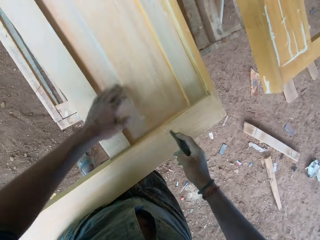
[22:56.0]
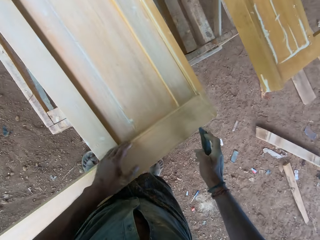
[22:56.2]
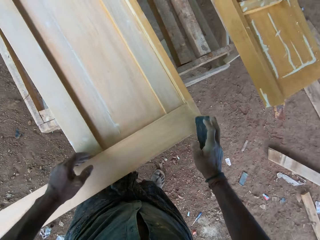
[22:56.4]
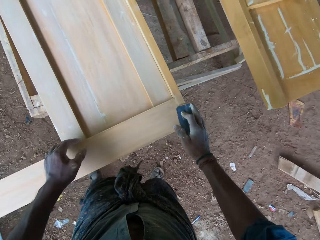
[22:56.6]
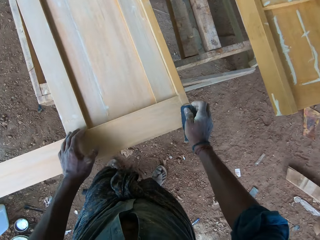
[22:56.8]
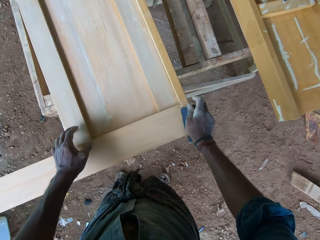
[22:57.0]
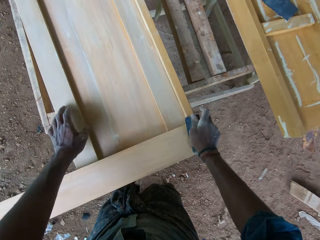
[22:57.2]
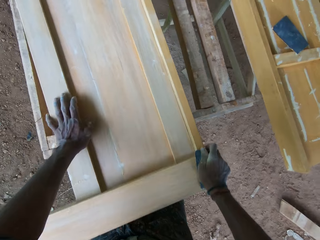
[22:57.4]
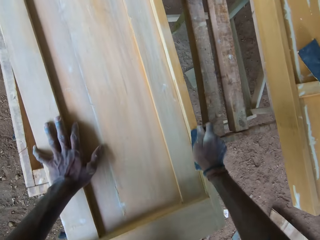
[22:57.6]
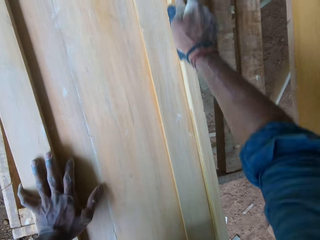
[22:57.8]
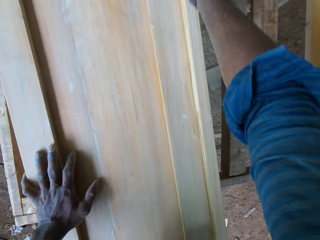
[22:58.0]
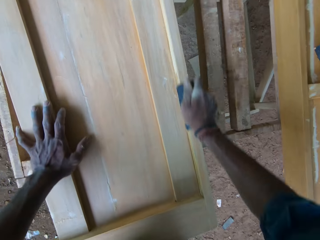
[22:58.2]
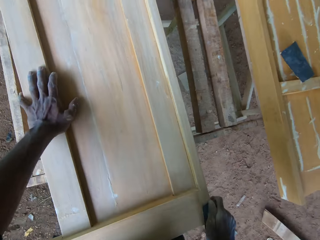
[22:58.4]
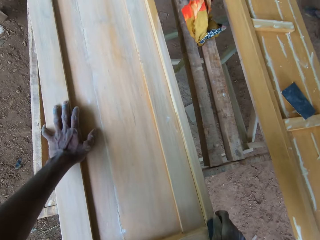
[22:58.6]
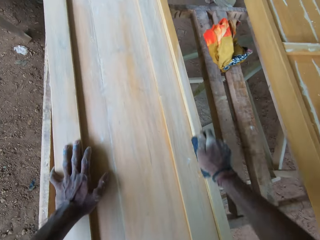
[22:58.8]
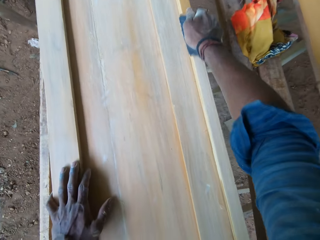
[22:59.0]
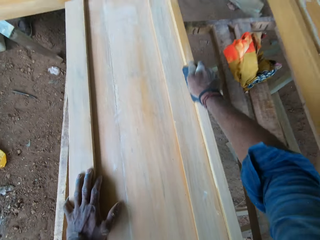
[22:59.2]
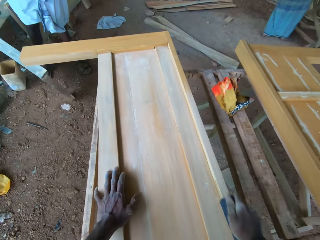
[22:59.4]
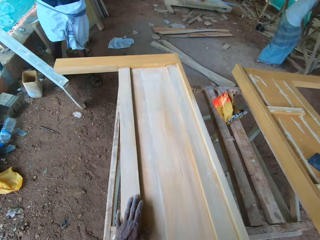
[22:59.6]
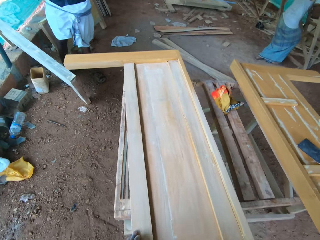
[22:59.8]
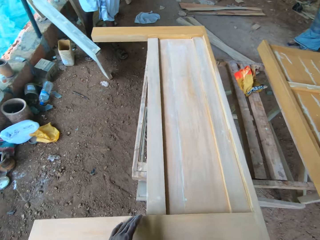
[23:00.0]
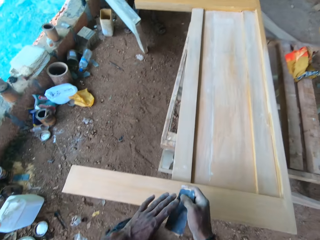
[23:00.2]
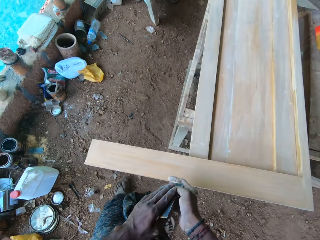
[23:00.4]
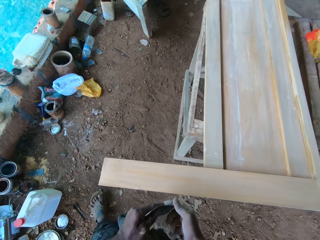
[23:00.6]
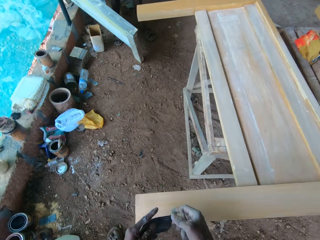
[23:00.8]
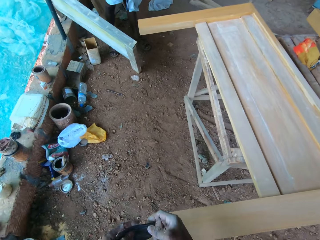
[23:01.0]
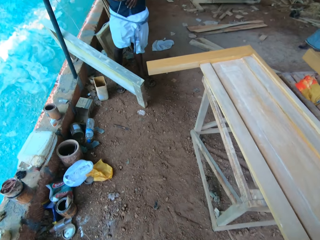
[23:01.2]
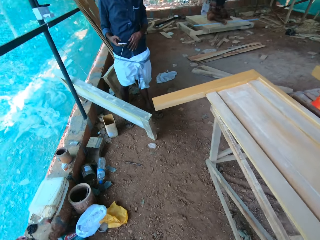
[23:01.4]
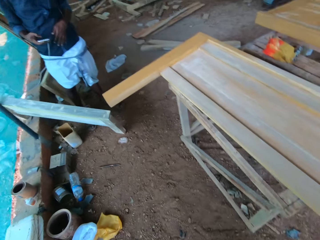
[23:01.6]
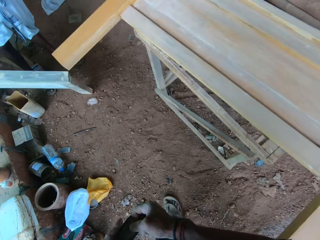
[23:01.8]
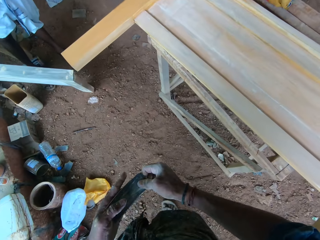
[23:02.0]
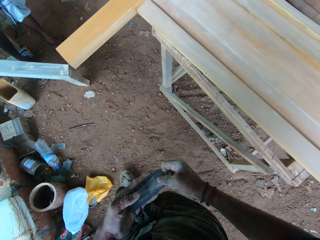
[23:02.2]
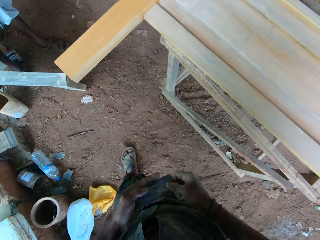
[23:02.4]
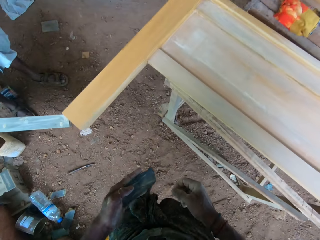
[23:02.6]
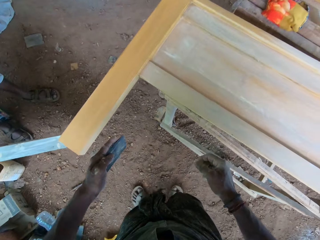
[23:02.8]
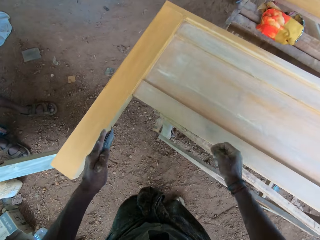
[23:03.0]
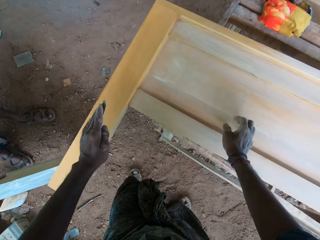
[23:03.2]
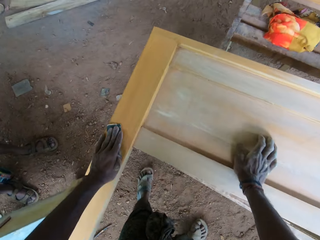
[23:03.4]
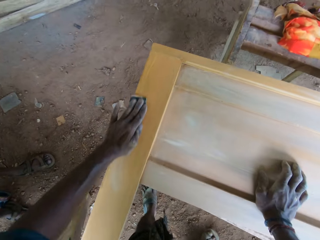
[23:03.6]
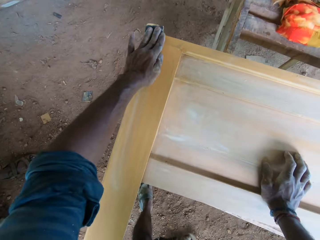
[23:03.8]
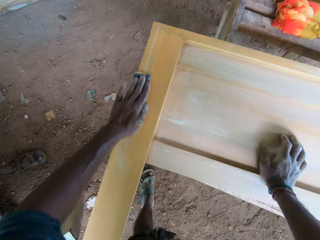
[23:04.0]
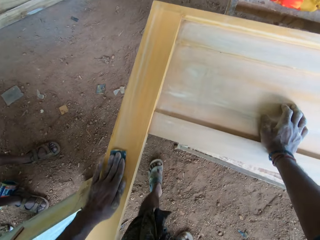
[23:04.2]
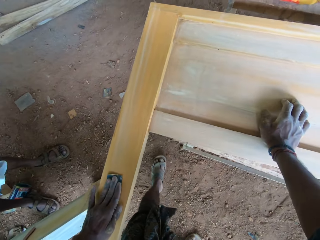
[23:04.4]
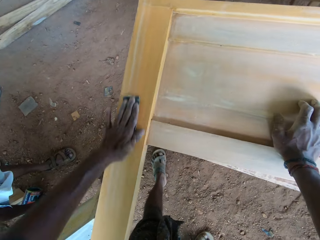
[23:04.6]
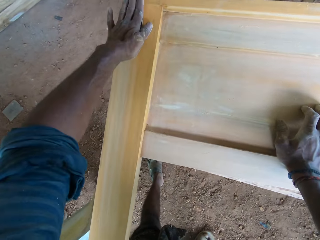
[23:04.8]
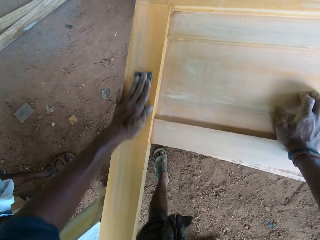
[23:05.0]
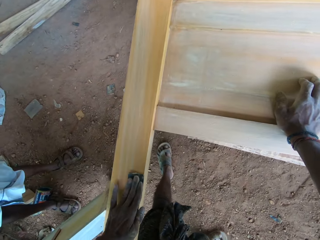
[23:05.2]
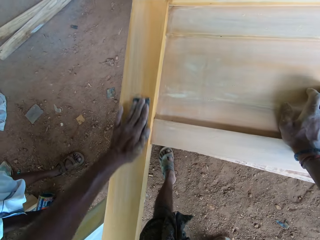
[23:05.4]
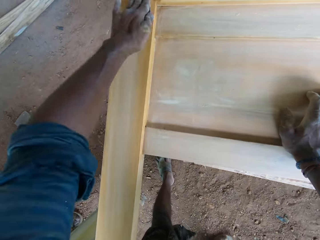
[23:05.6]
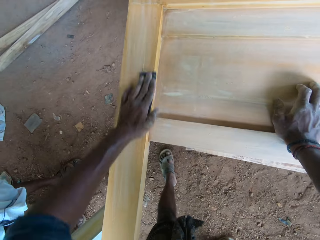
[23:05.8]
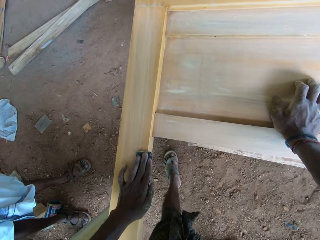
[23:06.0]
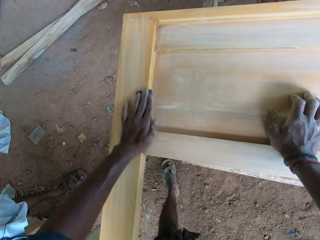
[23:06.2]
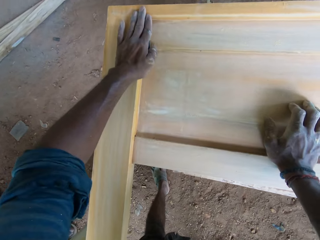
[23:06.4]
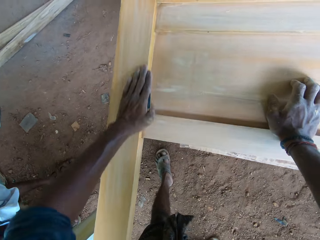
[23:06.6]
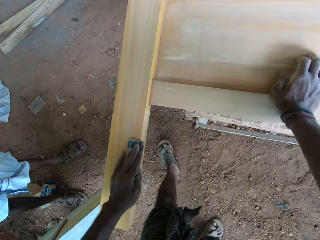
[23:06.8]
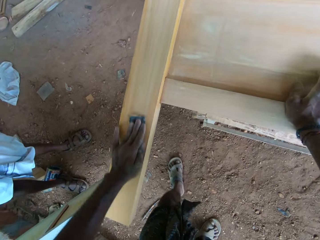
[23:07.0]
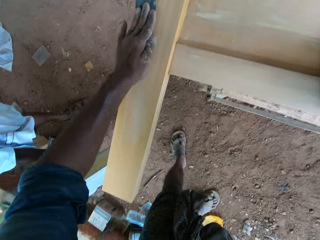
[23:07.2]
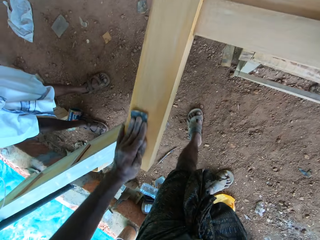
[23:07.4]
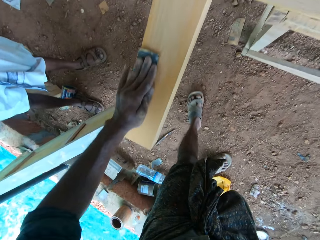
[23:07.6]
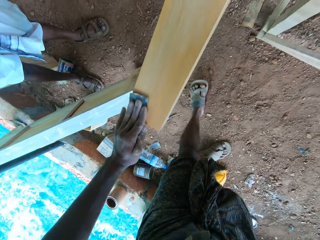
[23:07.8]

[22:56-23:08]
The camera wearer fiddles with the sandpaper with his hands. He moves around. He smoothens the wood piece with the sandpaper in his left hand.

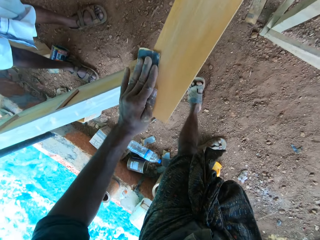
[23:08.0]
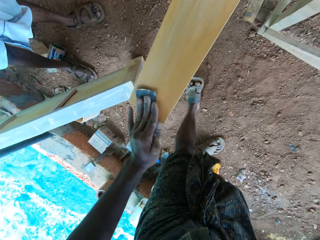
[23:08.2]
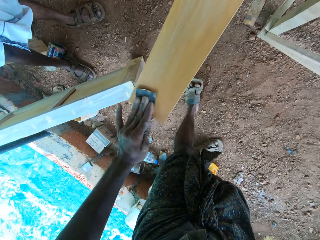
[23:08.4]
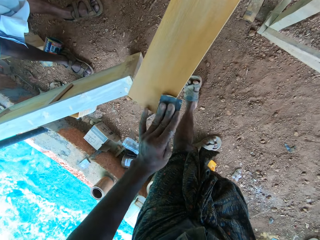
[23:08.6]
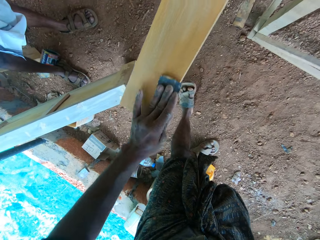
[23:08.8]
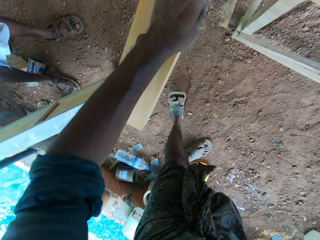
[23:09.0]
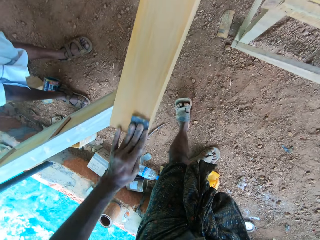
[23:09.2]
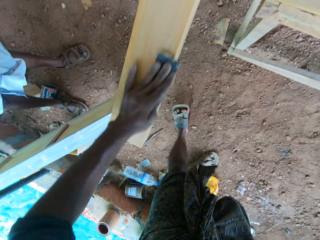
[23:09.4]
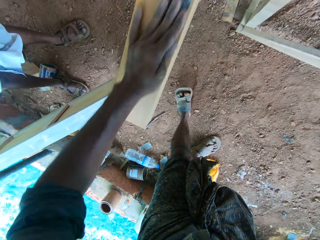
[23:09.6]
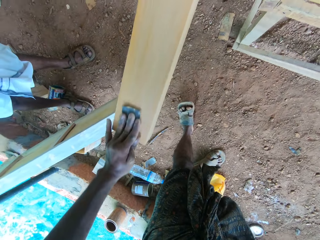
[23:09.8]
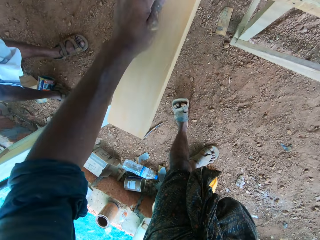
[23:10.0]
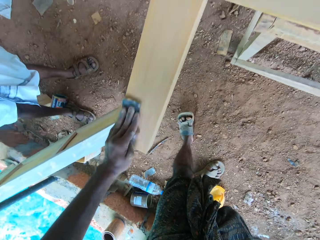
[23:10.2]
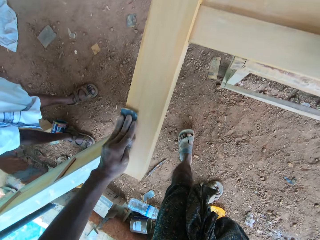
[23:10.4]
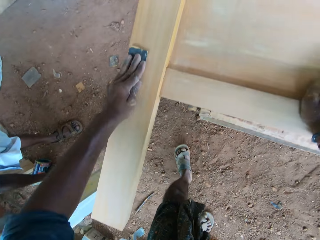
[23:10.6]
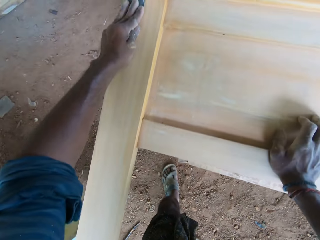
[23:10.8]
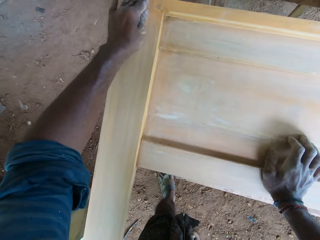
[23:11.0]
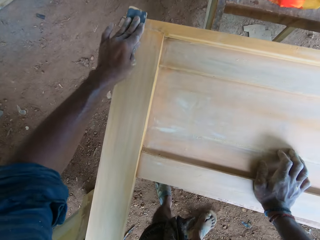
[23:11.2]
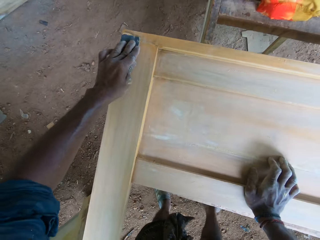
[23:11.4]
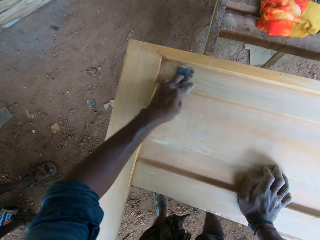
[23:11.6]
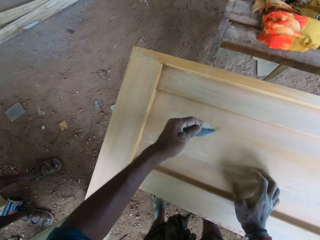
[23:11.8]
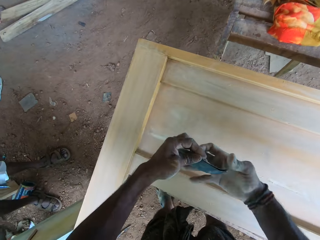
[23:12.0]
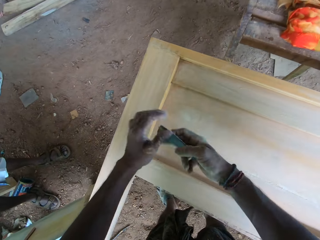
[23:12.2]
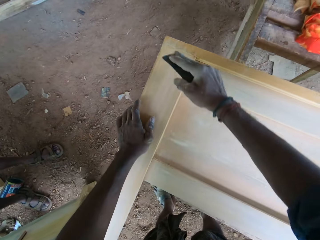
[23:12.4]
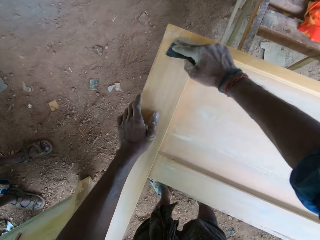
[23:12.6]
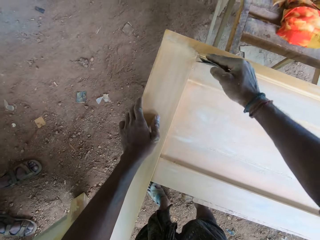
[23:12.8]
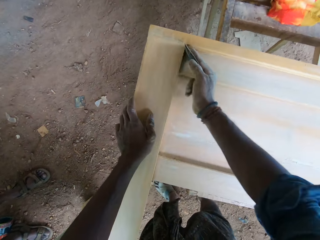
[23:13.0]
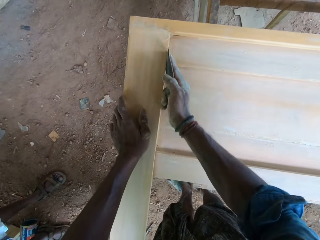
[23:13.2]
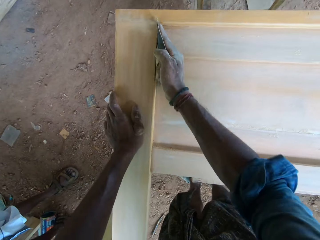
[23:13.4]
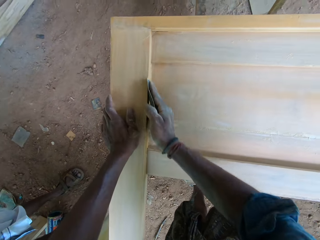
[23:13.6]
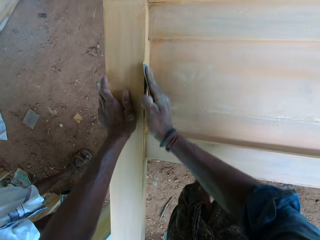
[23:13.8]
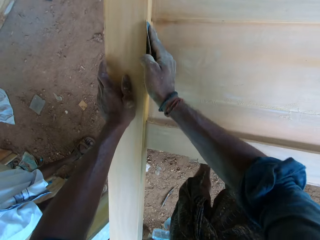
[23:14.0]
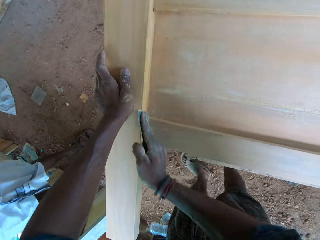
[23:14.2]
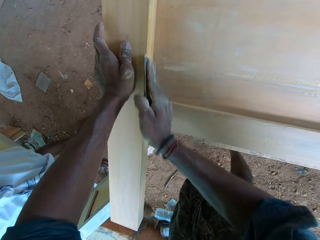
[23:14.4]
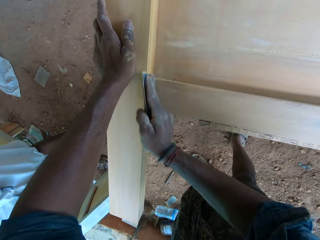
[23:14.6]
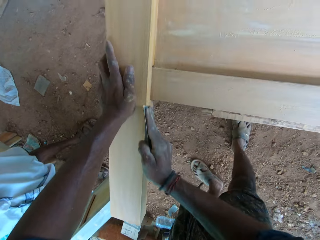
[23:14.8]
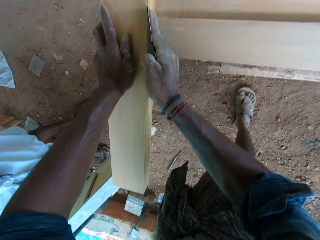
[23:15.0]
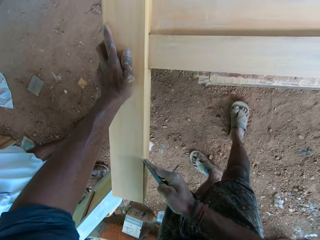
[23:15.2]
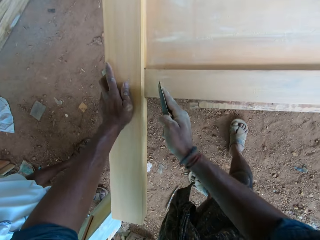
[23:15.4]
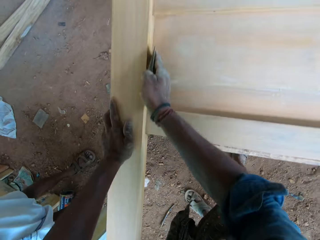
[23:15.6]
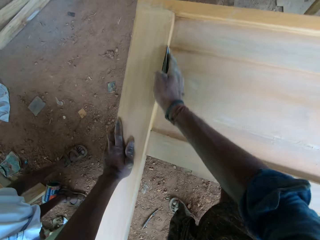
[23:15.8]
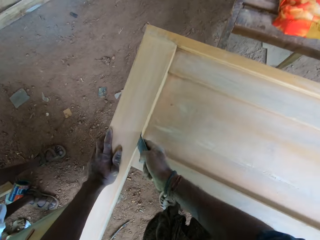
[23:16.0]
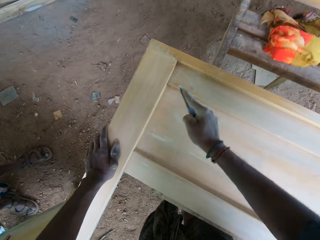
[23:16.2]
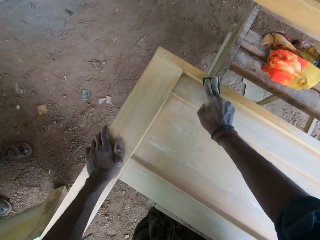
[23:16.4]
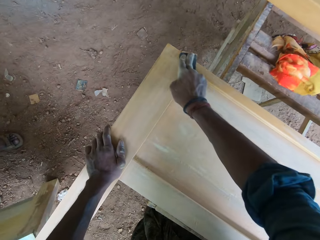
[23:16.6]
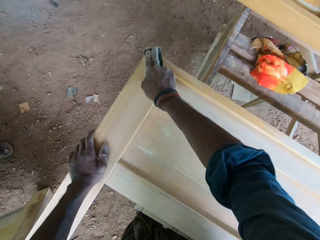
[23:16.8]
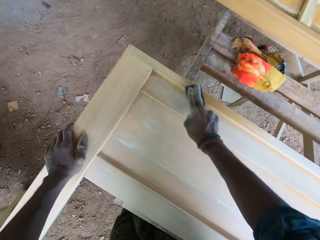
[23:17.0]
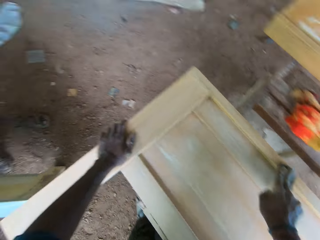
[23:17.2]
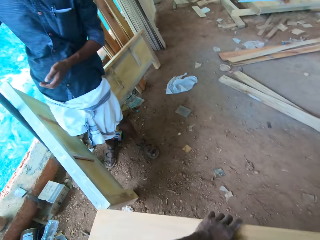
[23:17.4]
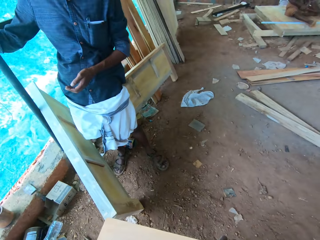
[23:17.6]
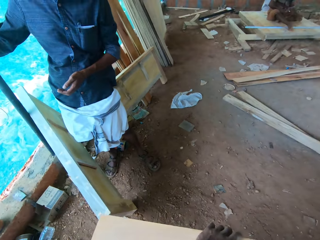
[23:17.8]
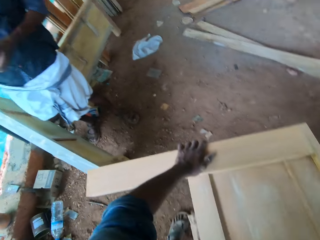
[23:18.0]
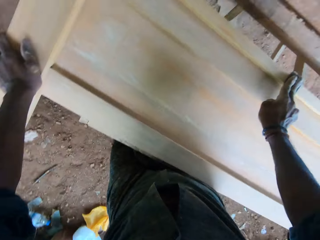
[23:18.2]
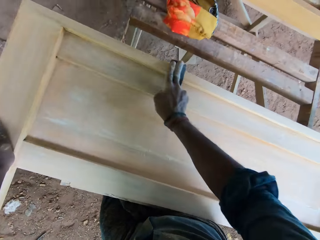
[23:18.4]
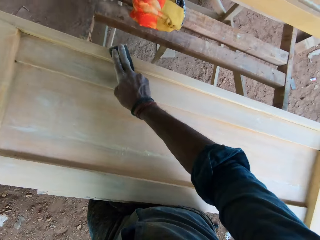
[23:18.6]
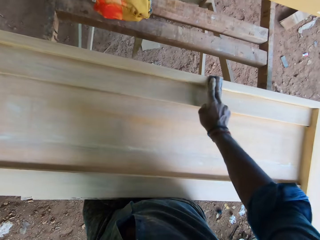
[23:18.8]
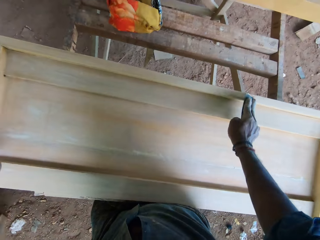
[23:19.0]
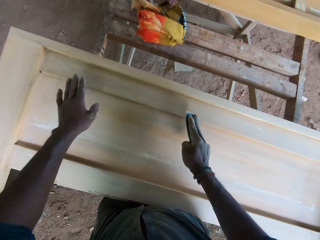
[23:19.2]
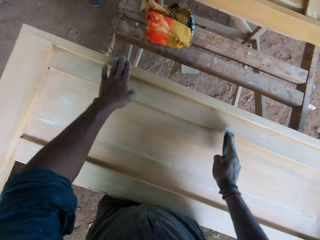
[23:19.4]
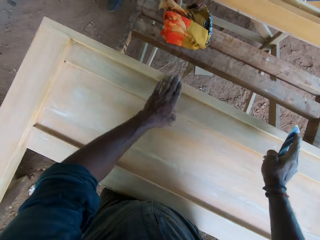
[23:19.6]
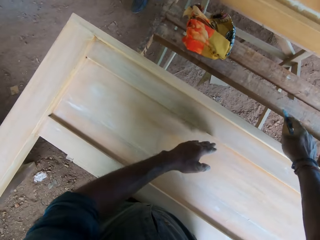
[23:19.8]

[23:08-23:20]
The camera wearer passes the sandpaper from his left hand to his right hand. He smoothens the wood piece with the sandpaper in his left hand.
